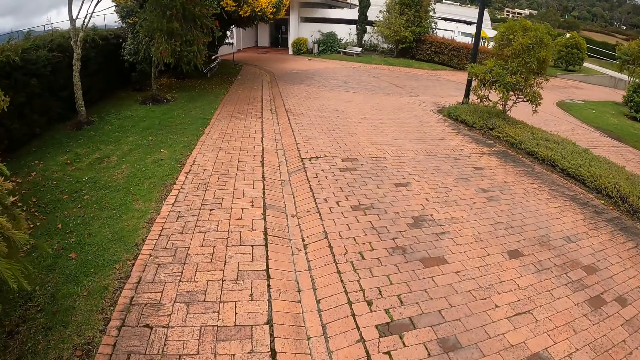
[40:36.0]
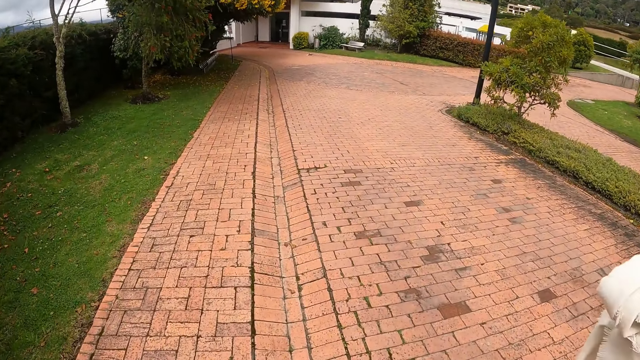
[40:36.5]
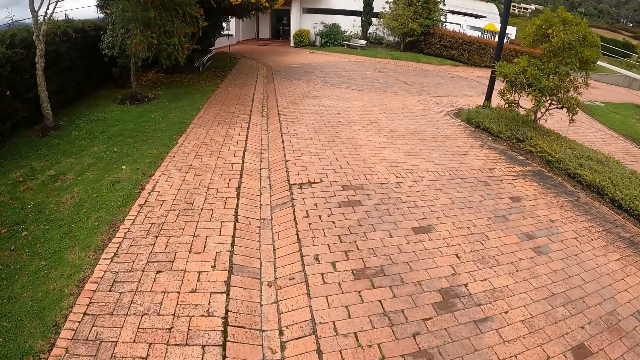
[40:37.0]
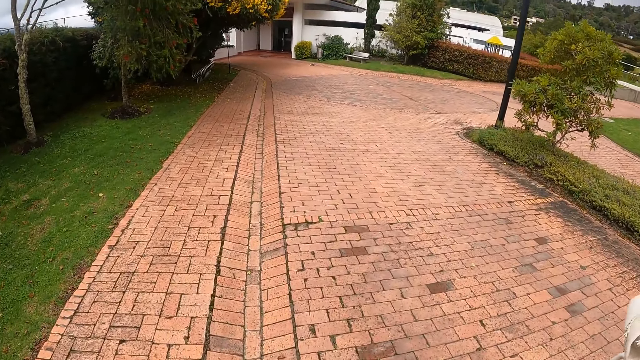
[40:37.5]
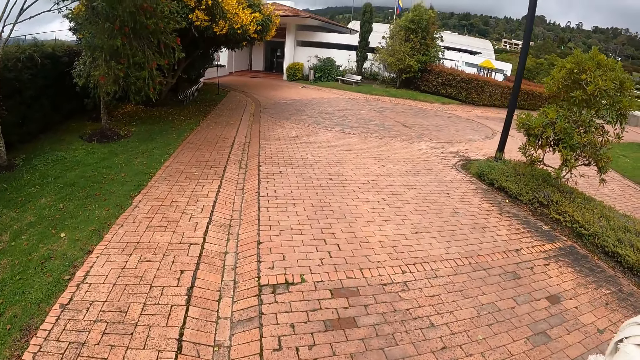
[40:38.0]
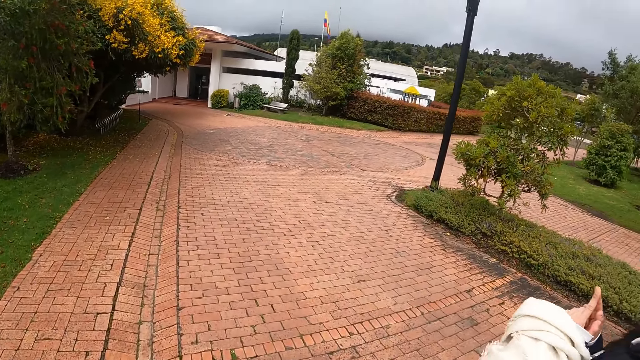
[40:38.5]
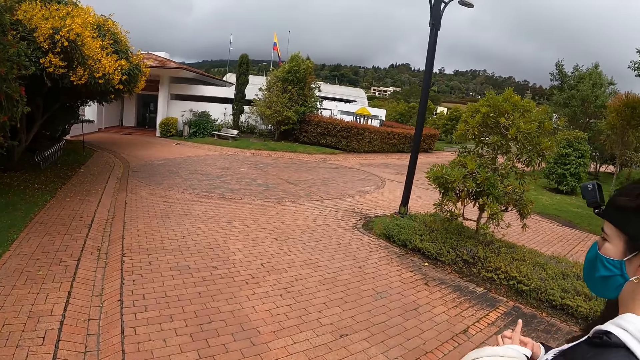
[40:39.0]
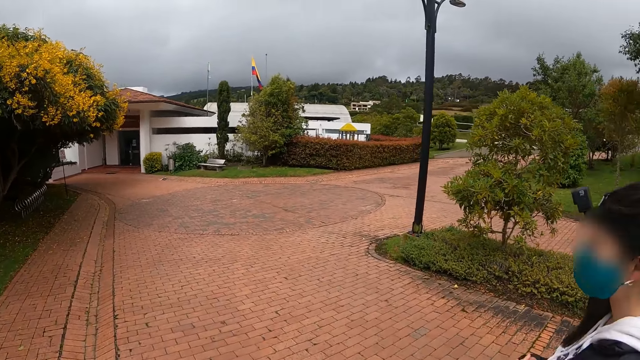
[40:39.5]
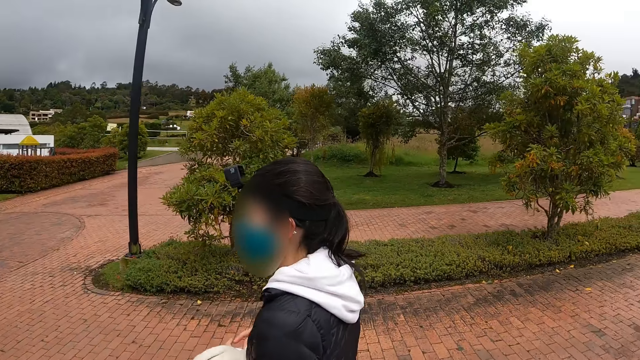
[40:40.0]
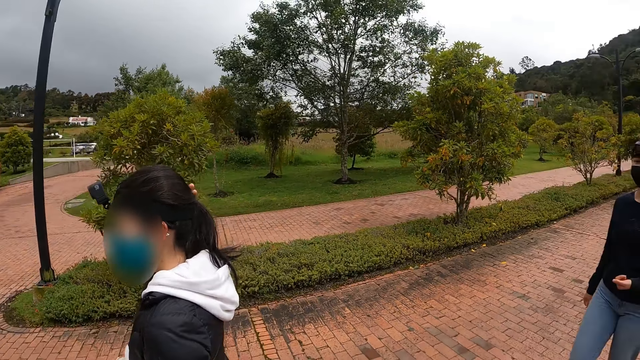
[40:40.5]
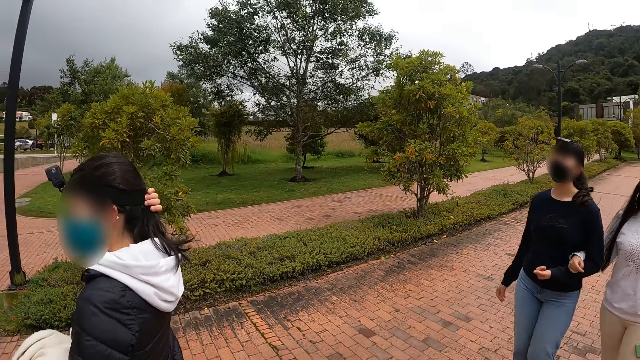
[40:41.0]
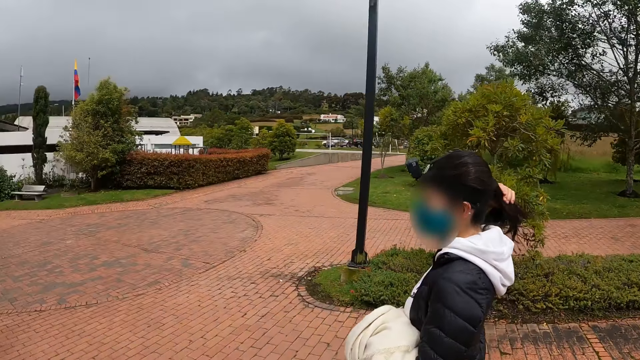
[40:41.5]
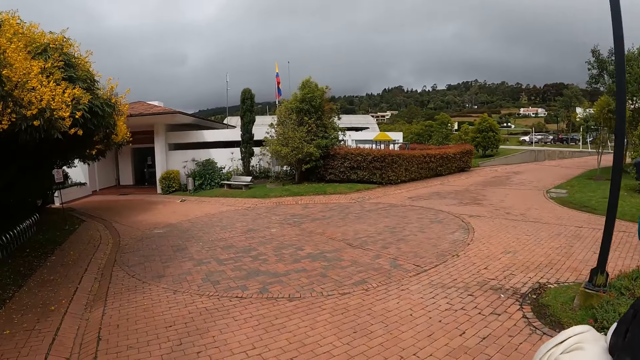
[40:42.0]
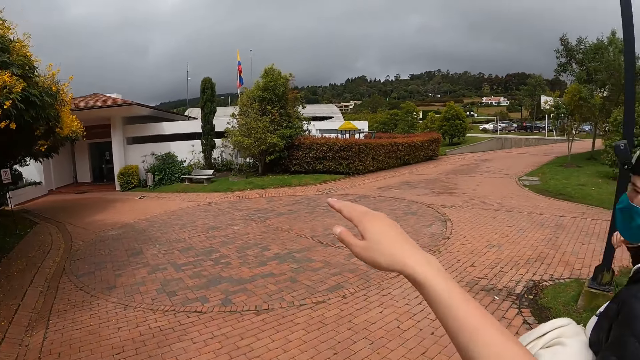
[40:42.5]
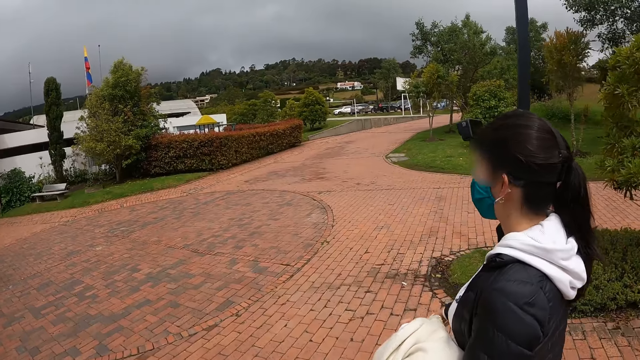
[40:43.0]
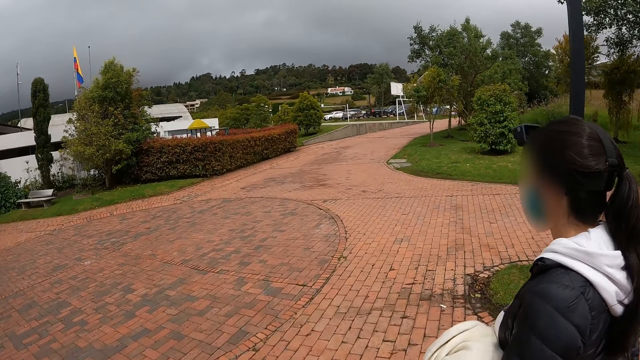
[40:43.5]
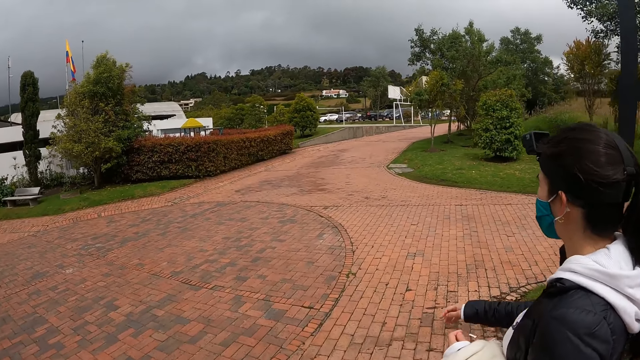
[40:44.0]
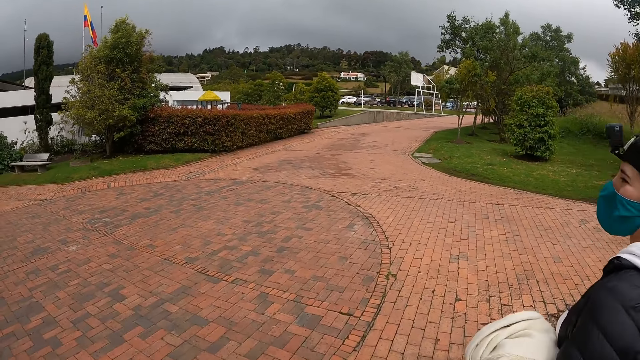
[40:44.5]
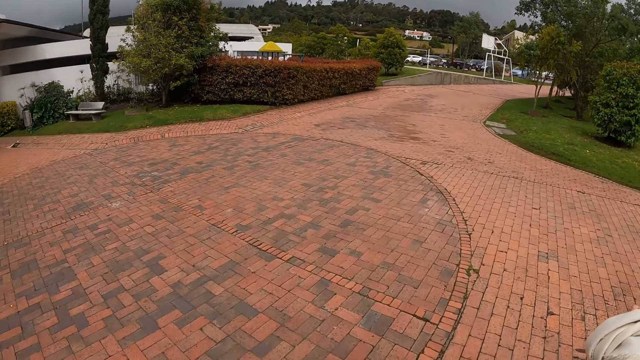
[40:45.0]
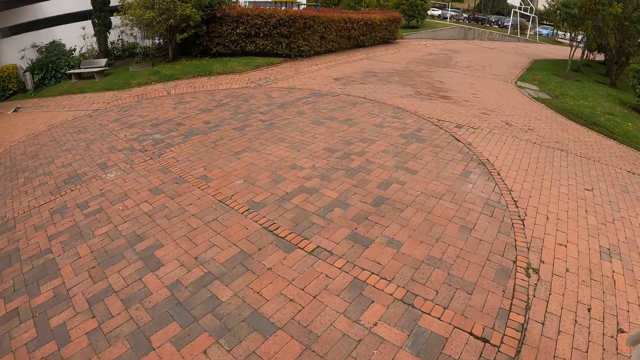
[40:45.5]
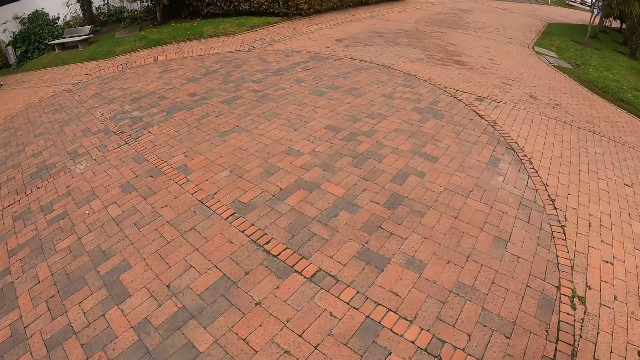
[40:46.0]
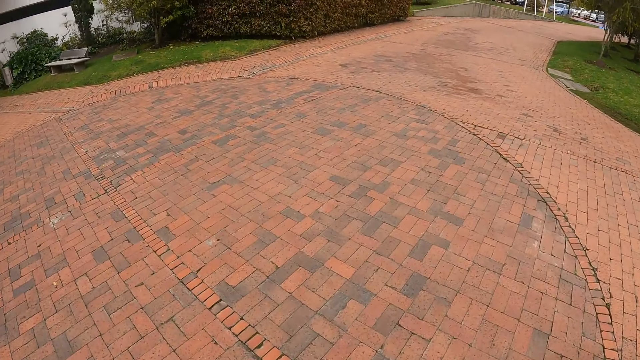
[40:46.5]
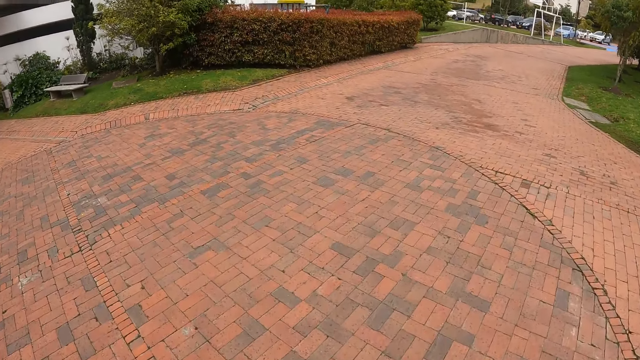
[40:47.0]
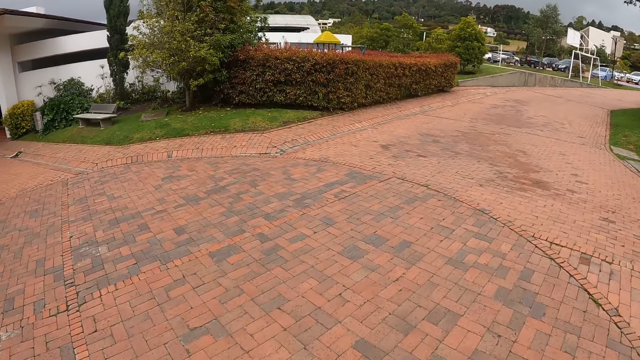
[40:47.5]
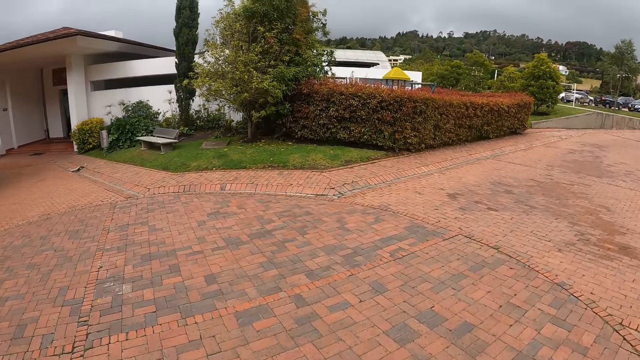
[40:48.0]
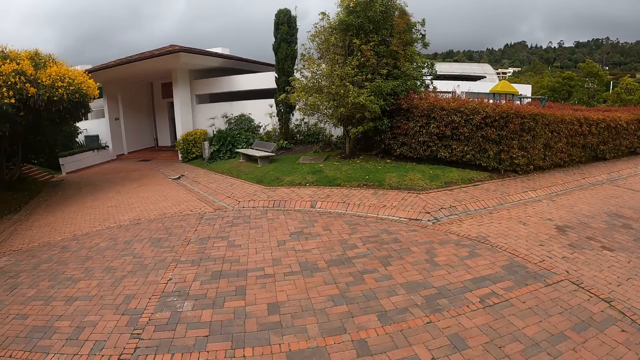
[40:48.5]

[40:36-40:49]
The camera wearer walks along the road. A woman walks along the road. The camera wearer lifts up the hand. The woman walks along the road.

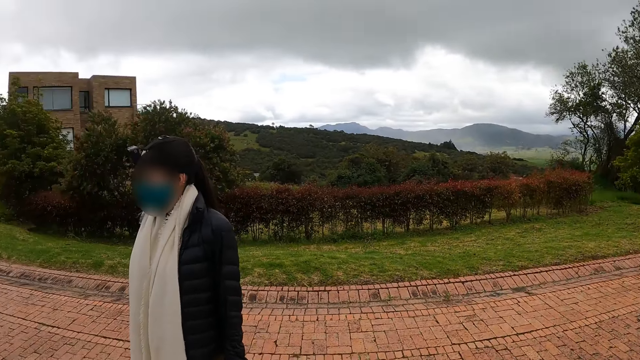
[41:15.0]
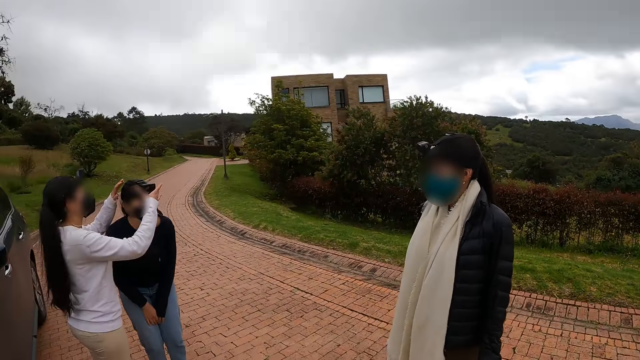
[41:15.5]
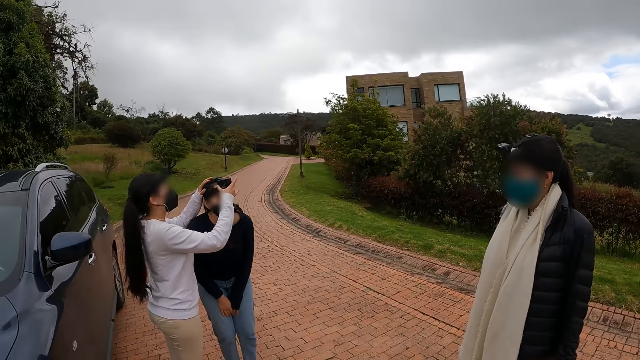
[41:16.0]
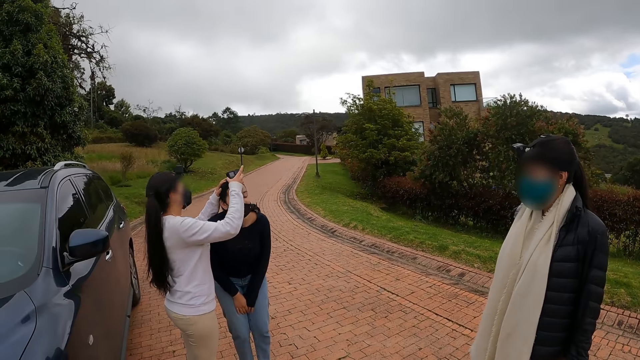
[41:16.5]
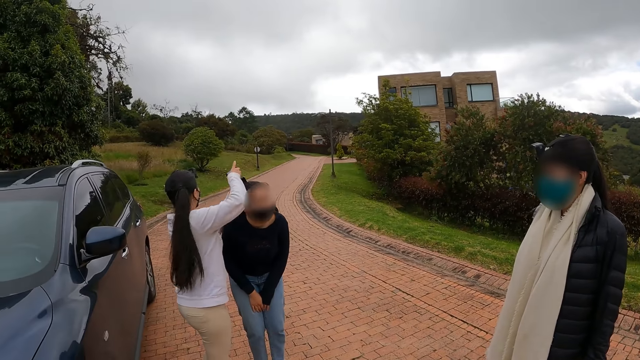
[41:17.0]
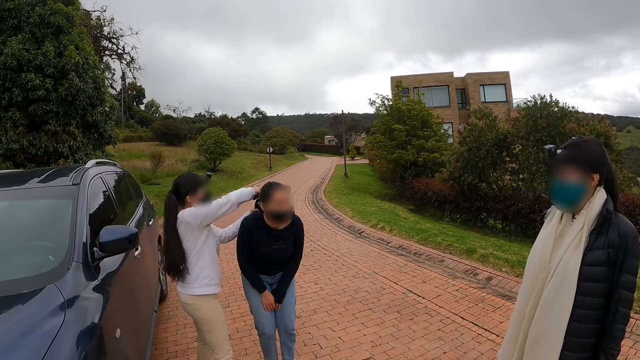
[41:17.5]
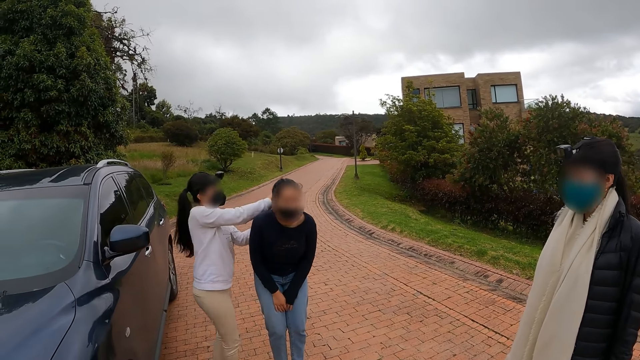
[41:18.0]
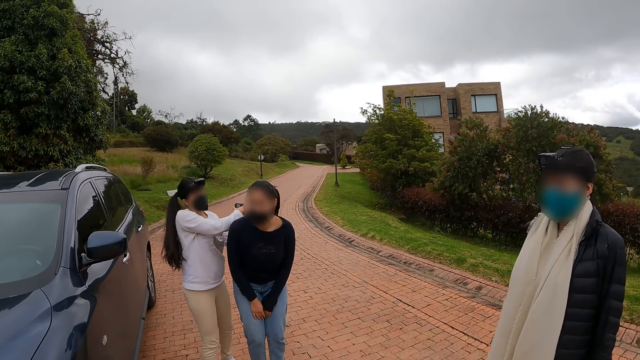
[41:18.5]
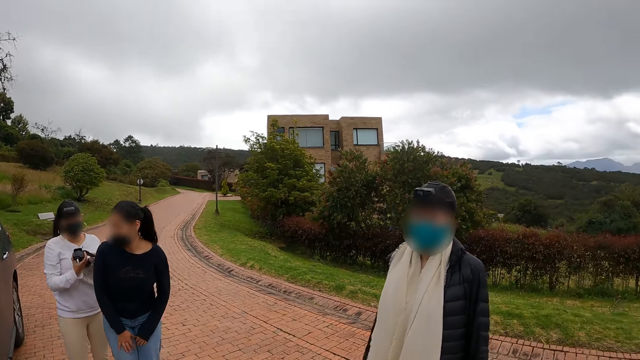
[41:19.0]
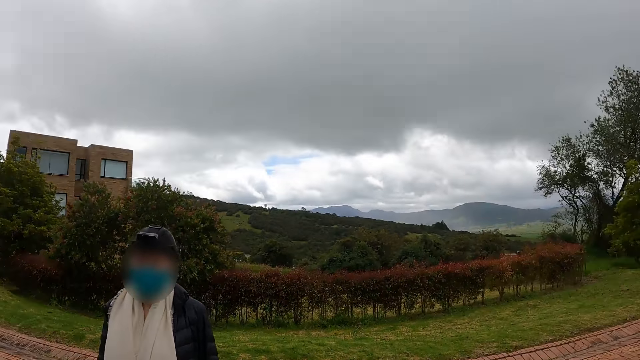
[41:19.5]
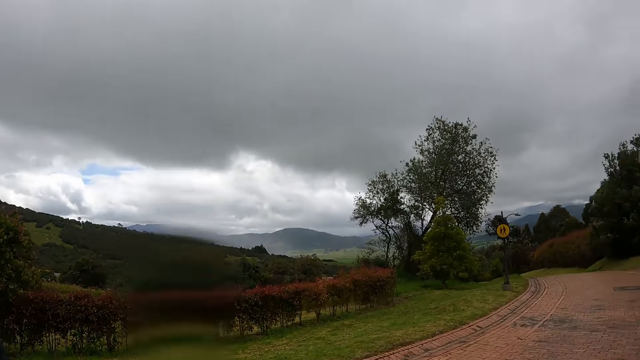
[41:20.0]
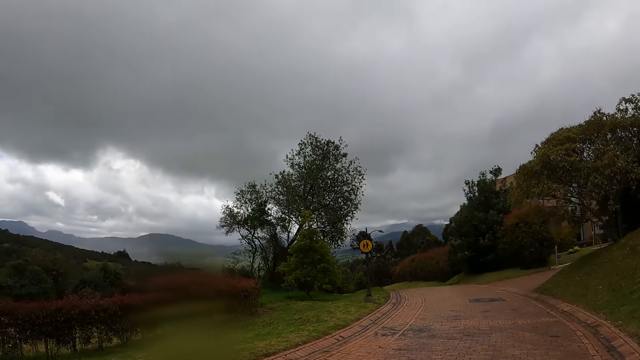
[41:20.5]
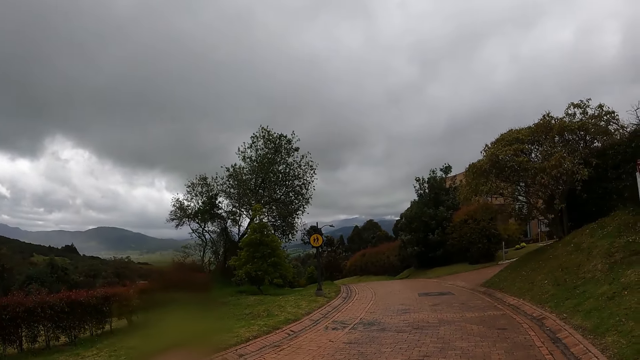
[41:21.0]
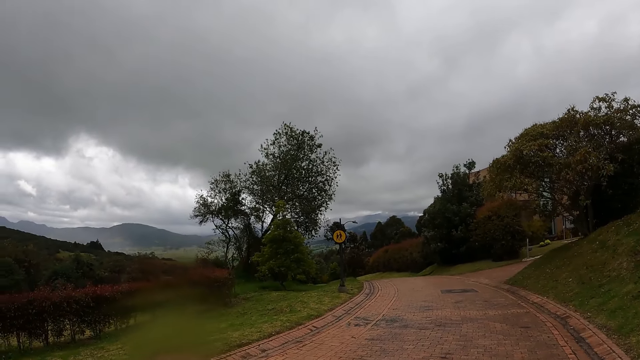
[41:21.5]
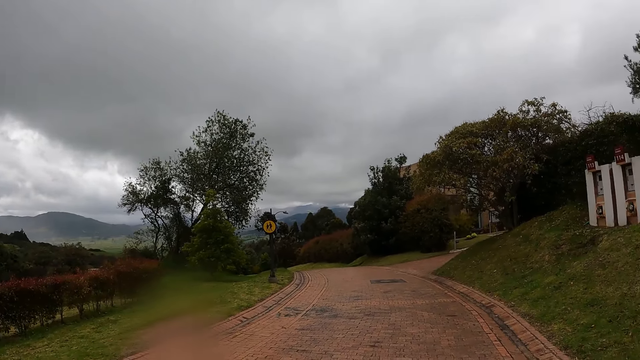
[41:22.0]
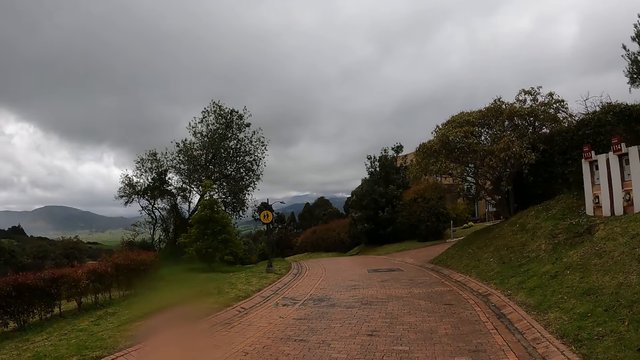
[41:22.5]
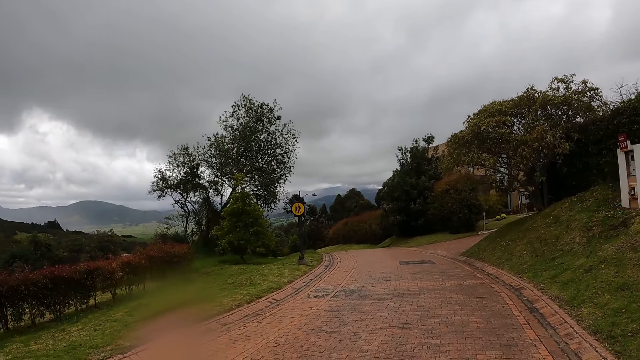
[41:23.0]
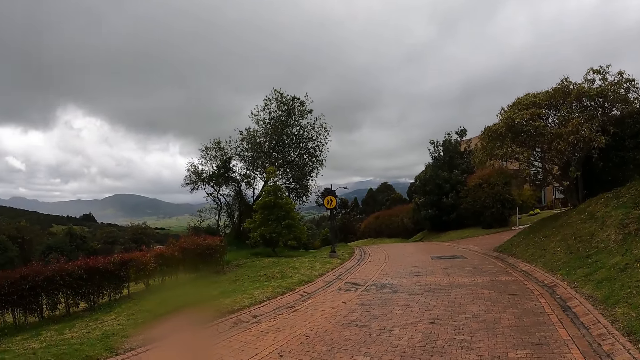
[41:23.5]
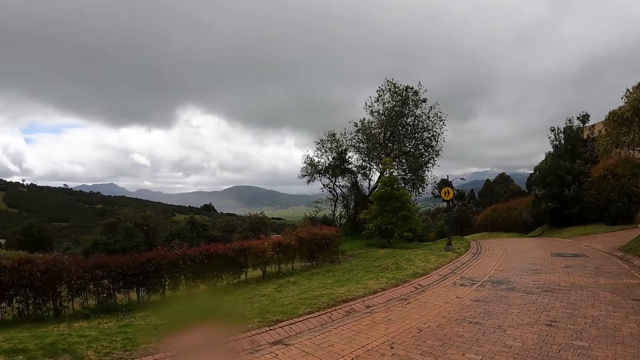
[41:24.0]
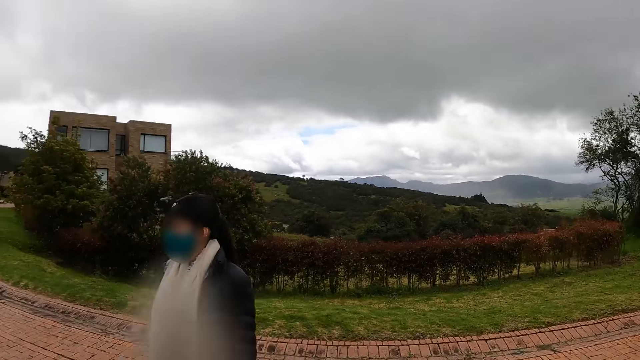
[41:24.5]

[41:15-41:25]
A woman removes the device on another woman's head.
